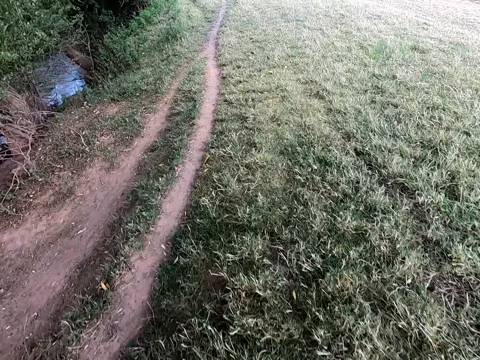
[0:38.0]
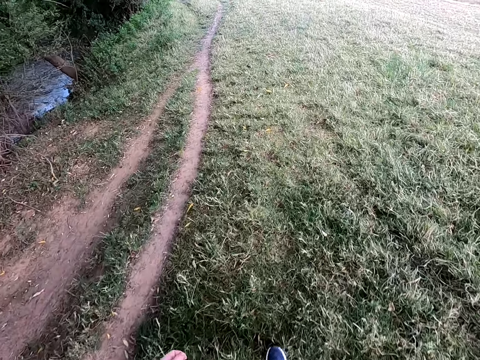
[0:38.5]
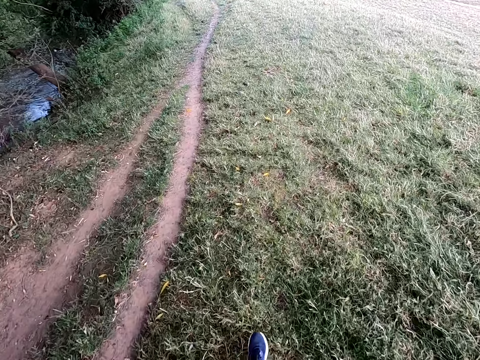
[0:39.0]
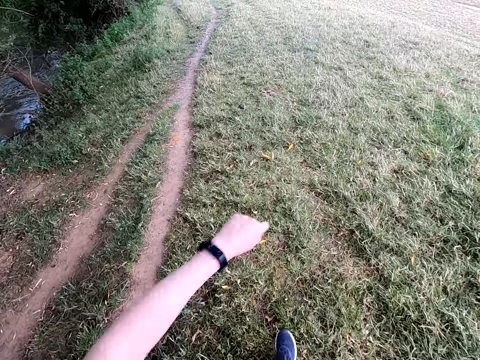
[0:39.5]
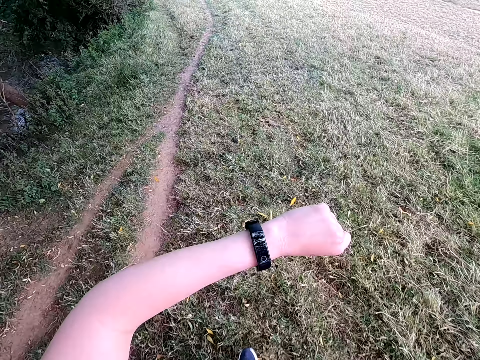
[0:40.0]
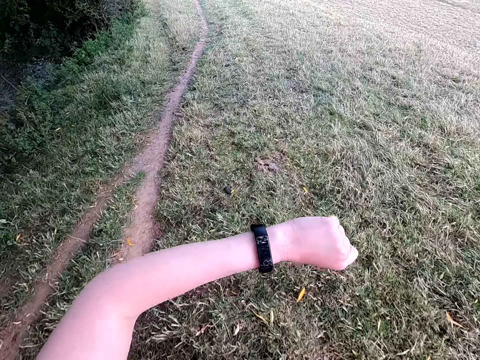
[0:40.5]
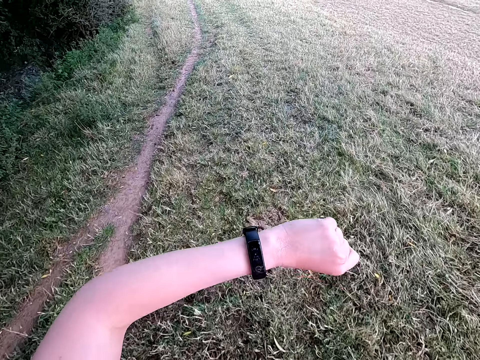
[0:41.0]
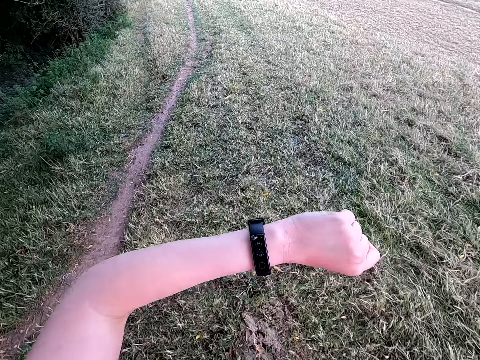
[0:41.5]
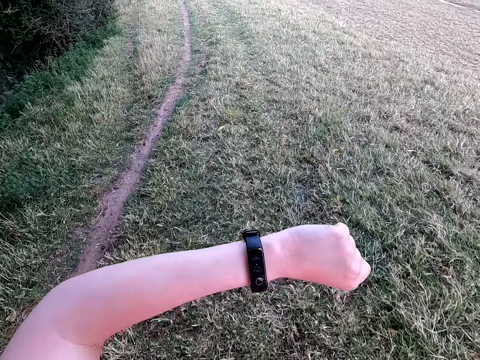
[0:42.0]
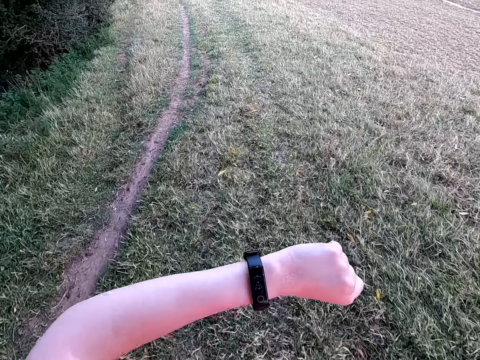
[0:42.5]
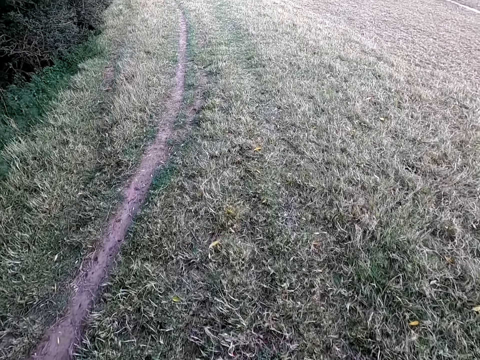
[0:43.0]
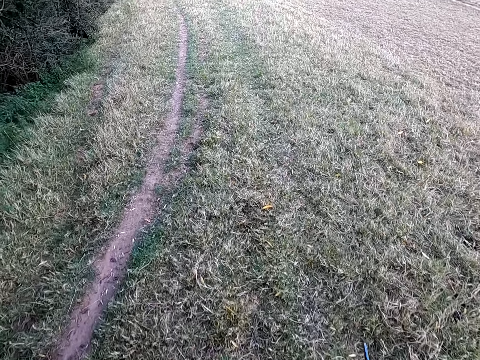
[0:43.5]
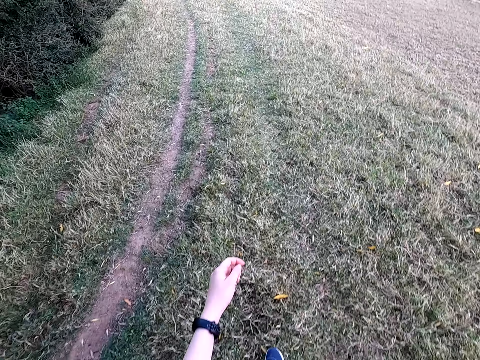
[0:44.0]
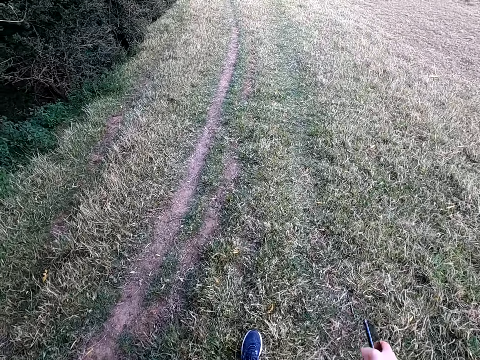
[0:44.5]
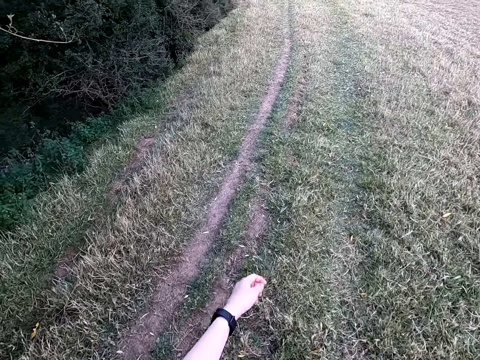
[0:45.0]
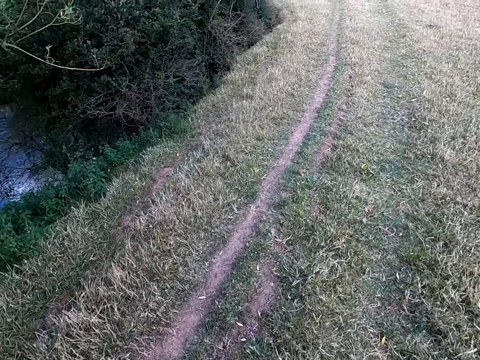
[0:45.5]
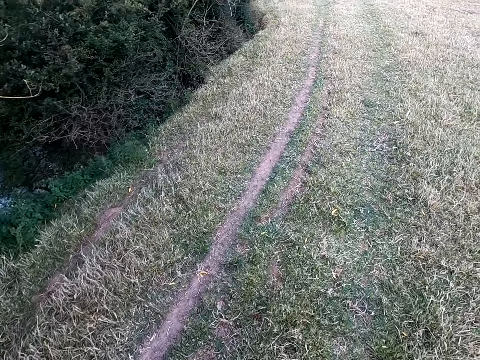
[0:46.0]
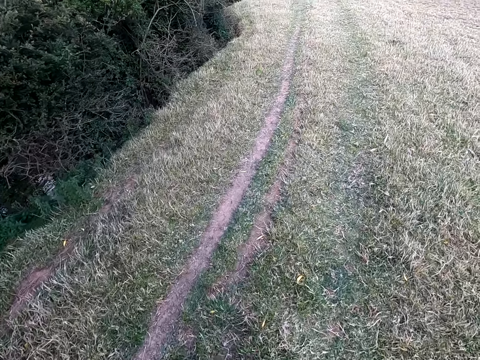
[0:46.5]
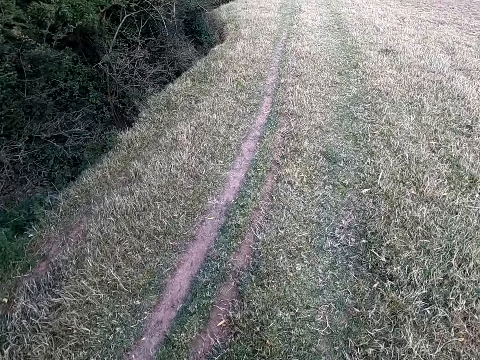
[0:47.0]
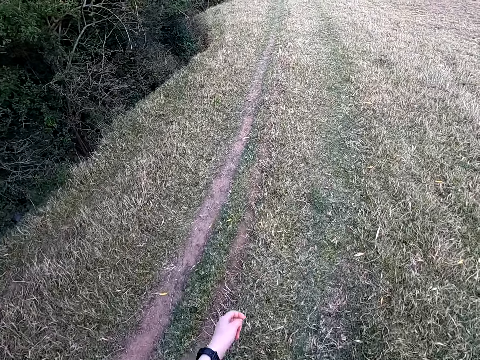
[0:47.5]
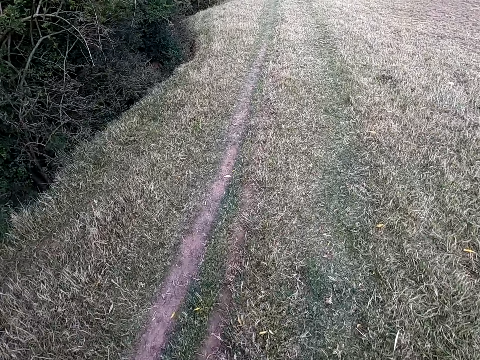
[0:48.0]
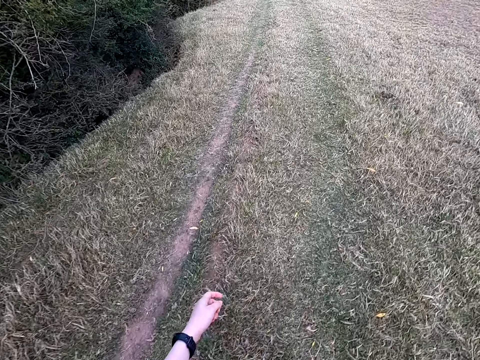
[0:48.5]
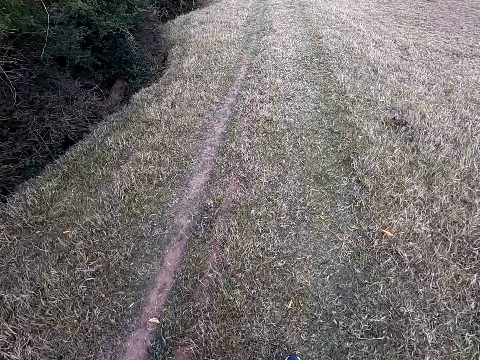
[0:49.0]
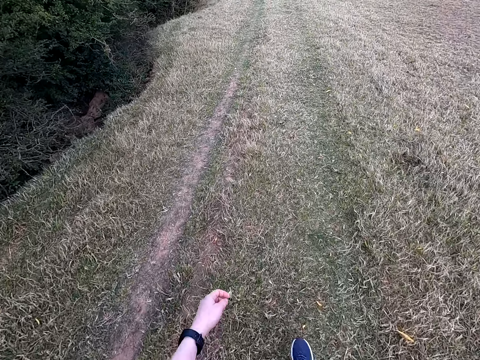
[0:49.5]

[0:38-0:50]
The camera wearer checks the time on the wrist watch. They walk on the grass.

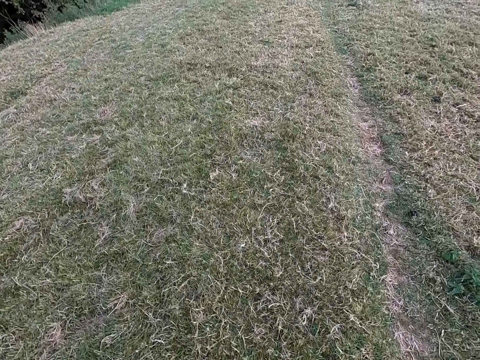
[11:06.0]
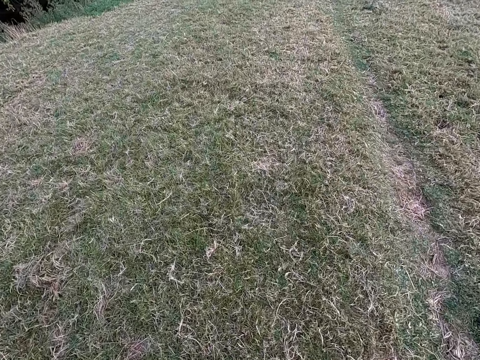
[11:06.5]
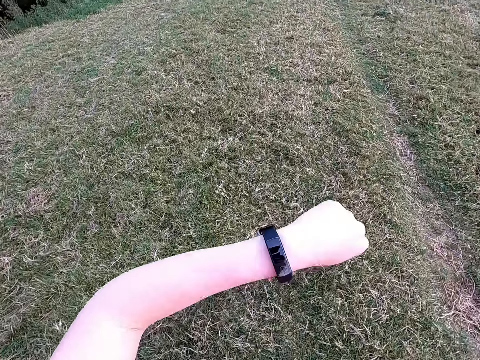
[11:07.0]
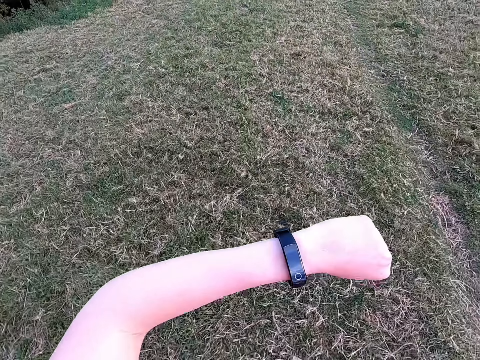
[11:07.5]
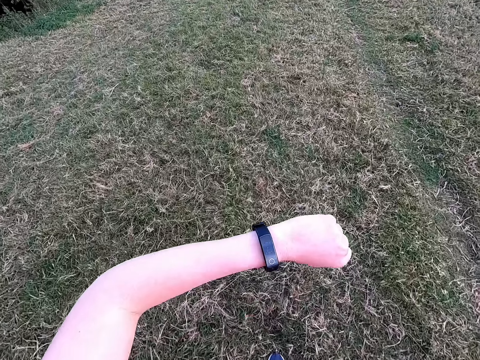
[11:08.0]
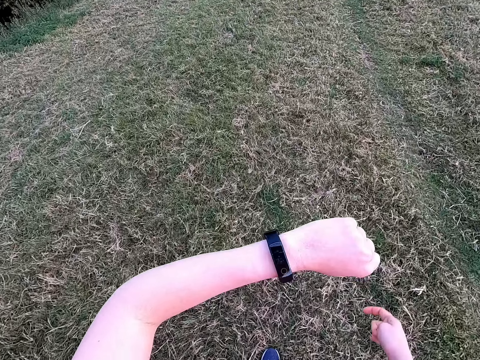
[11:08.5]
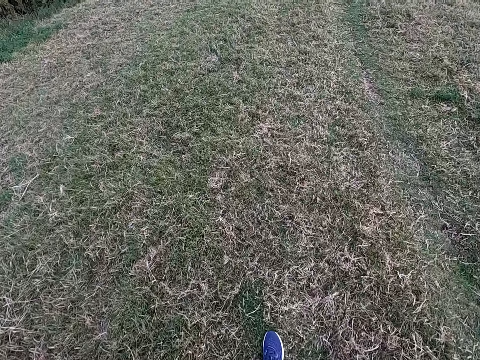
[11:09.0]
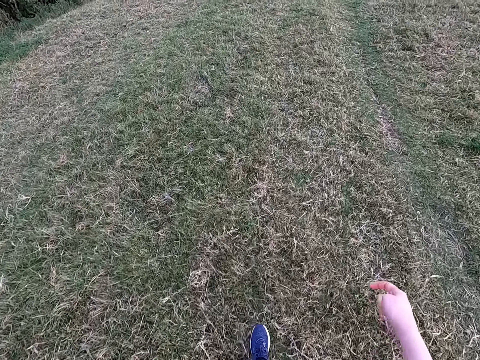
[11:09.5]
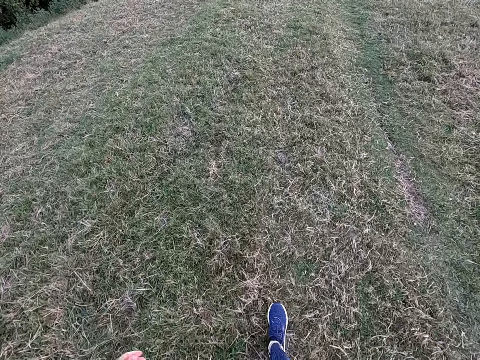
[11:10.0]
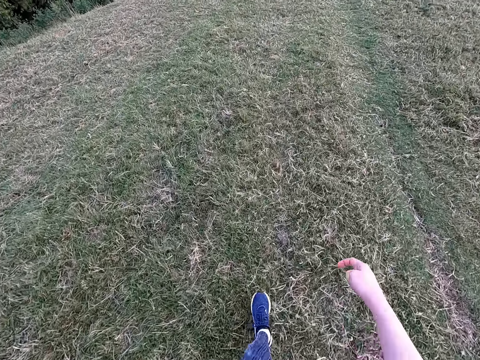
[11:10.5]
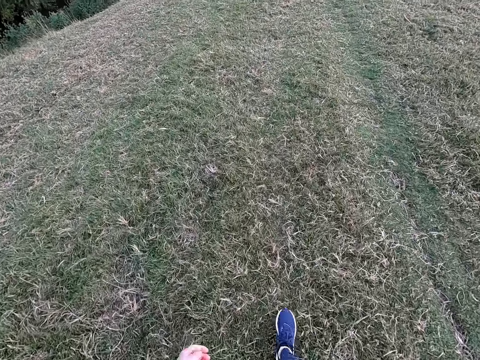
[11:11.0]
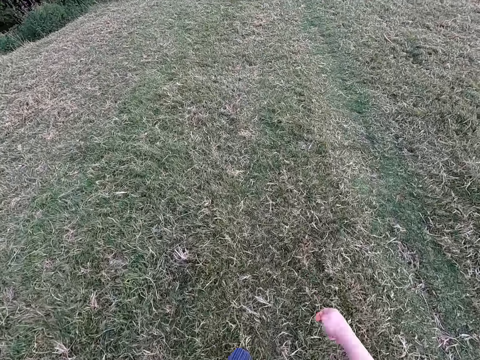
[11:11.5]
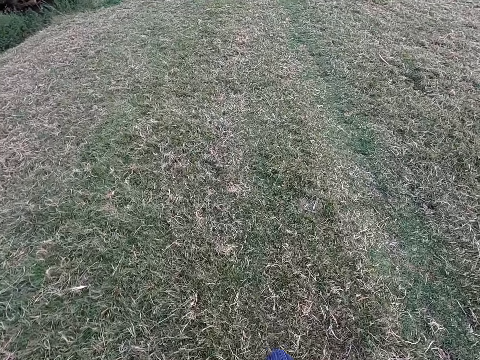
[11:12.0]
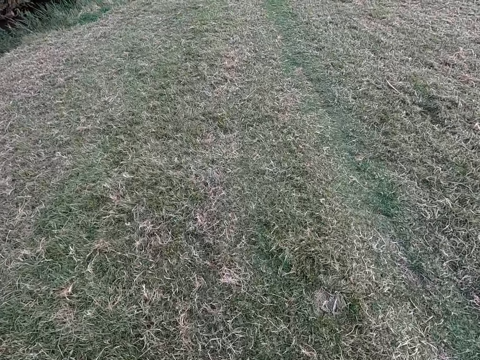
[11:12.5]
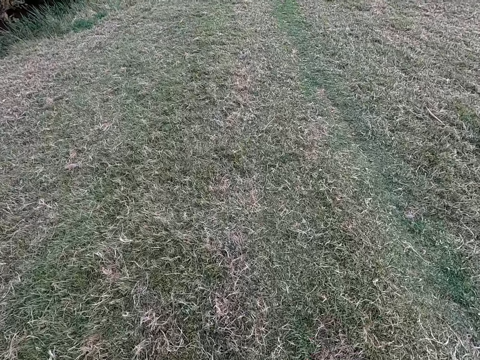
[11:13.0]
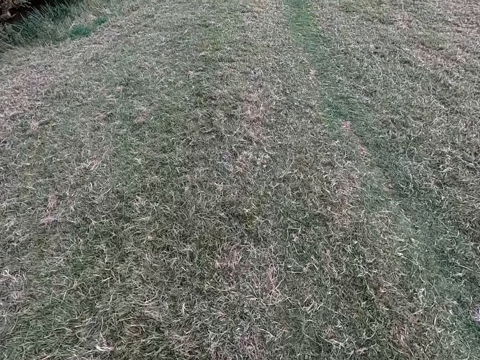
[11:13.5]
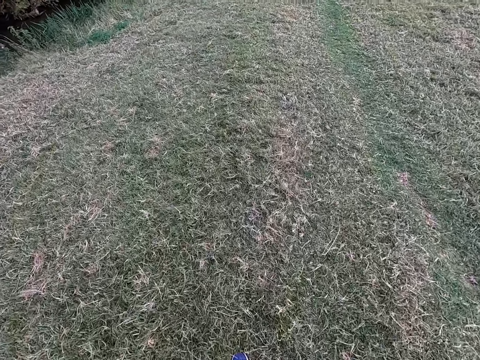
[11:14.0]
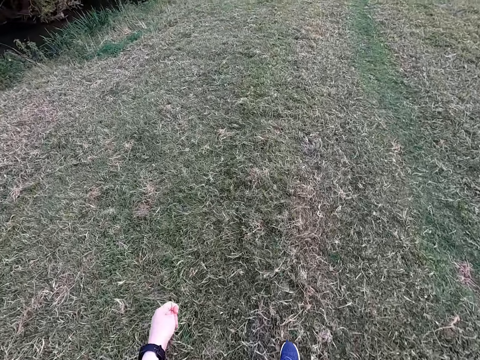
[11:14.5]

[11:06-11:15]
The camera wearer looks at the watch. They walk on the grass.

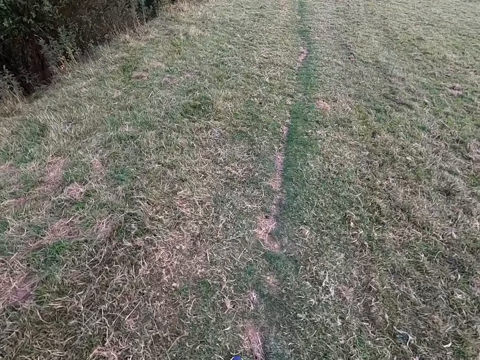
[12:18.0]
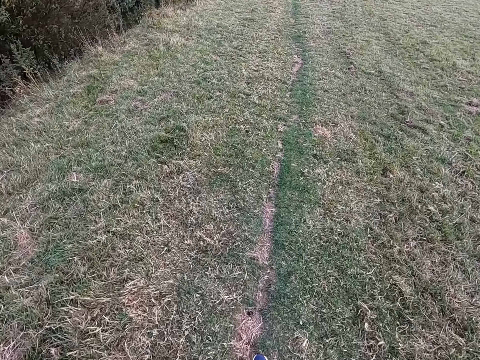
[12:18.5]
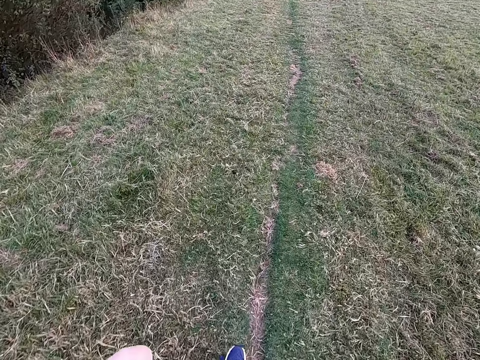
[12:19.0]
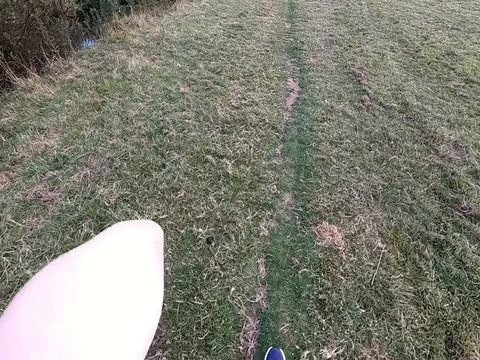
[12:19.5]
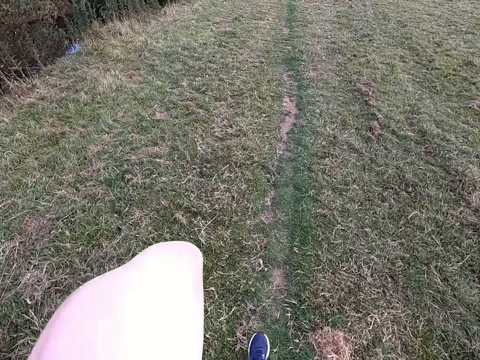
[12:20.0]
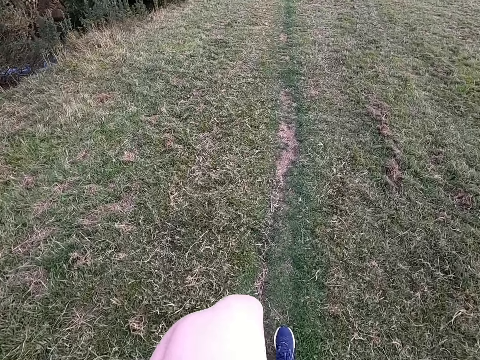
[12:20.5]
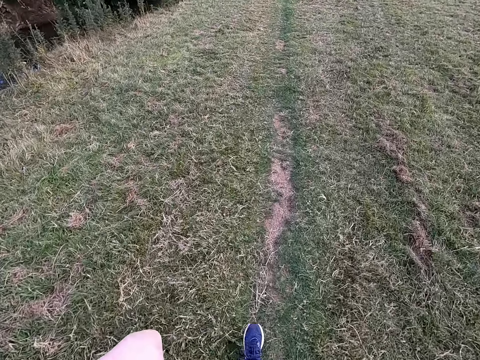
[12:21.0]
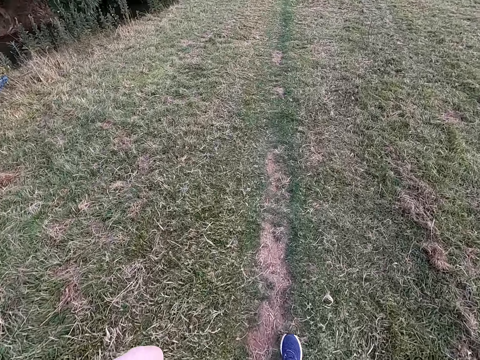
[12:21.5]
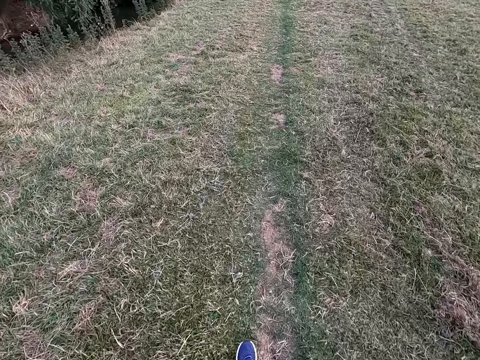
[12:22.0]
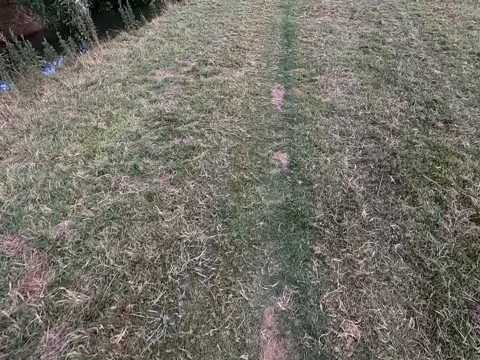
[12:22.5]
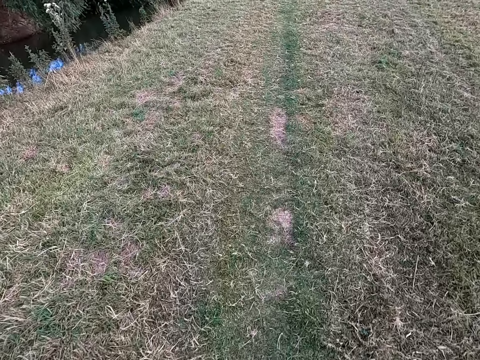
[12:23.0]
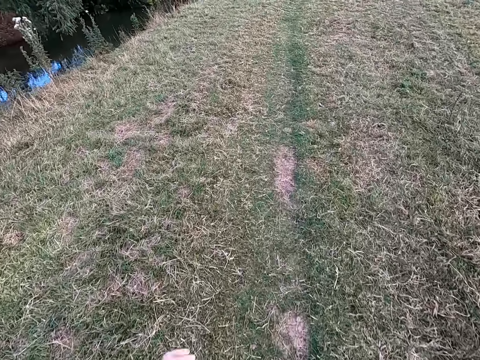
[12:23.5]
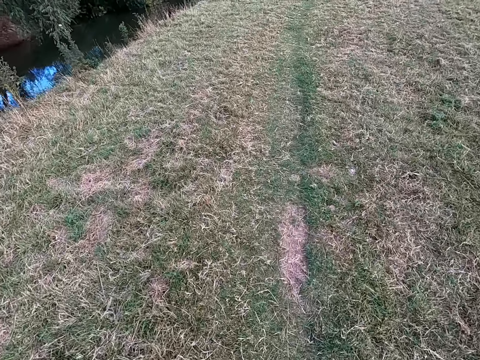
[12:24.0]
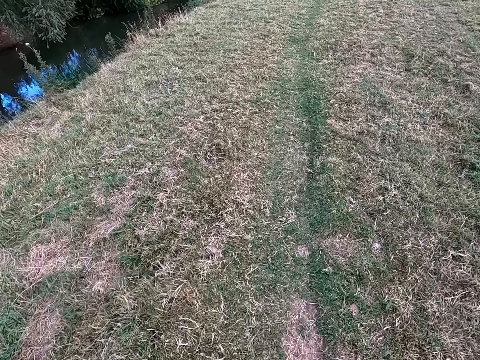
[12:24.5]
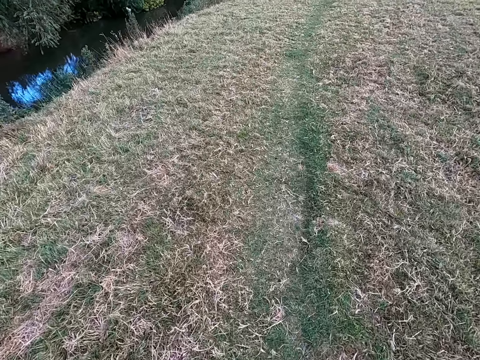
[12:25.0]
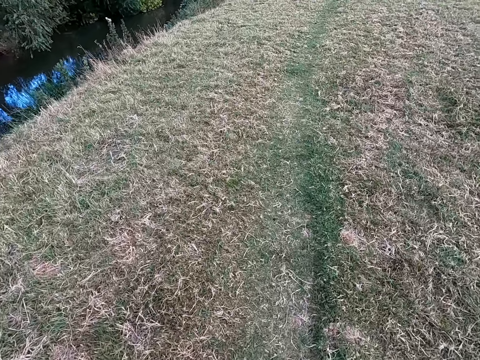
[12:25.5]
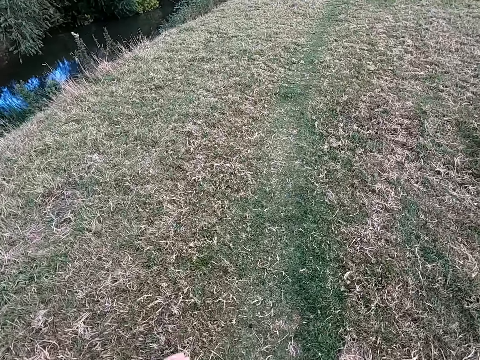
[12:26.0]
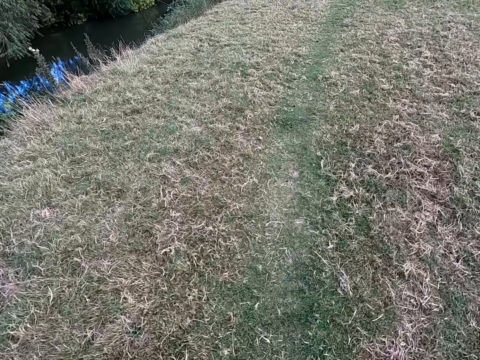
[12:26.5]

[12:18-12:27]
The camera wearer lifts the hand. They walk on the grass.
